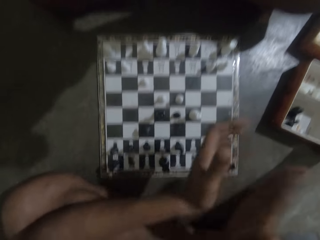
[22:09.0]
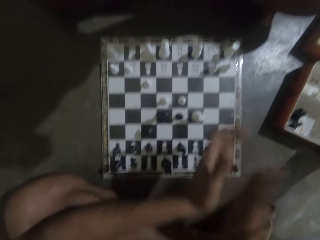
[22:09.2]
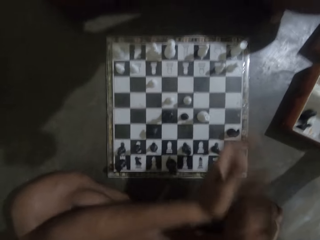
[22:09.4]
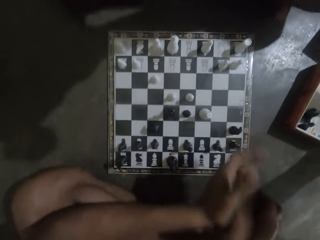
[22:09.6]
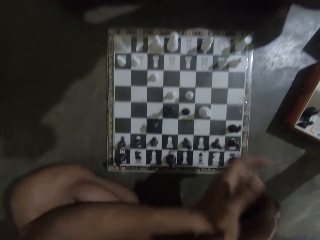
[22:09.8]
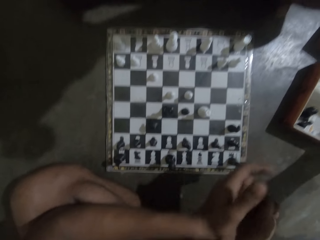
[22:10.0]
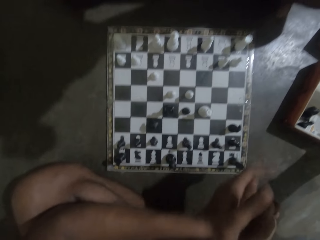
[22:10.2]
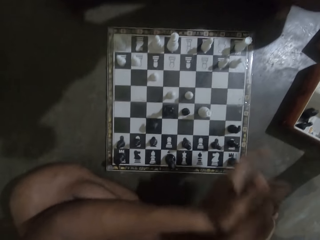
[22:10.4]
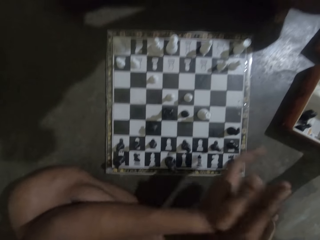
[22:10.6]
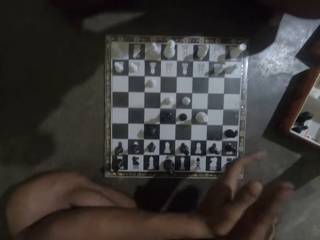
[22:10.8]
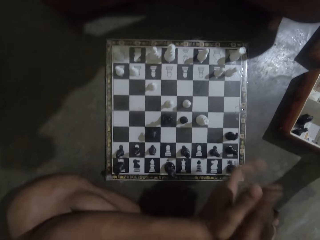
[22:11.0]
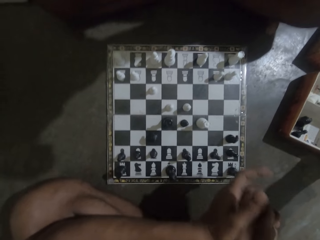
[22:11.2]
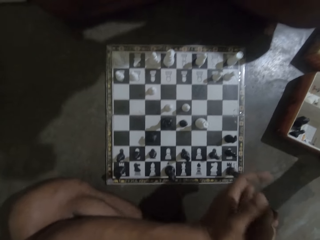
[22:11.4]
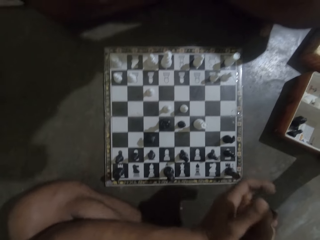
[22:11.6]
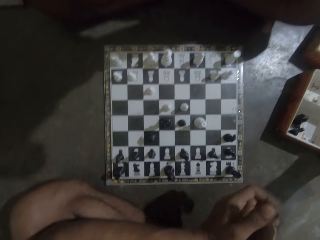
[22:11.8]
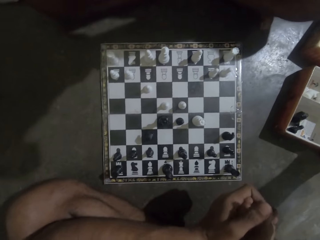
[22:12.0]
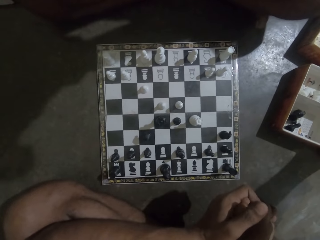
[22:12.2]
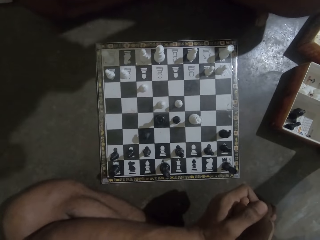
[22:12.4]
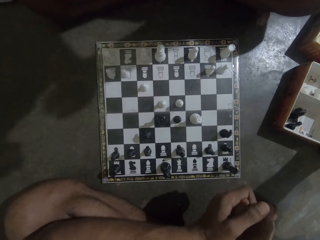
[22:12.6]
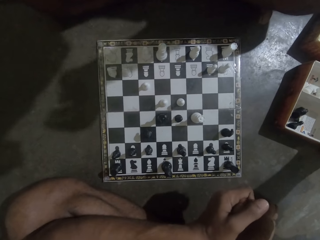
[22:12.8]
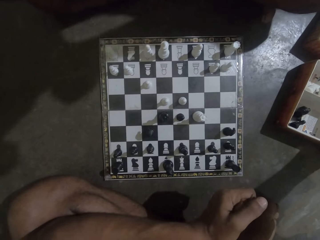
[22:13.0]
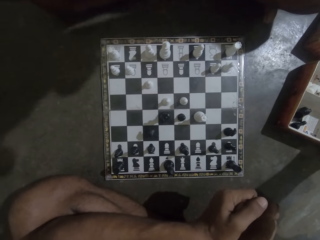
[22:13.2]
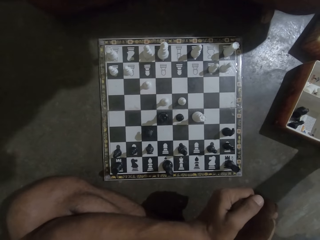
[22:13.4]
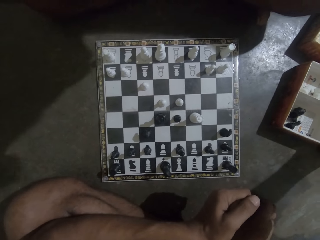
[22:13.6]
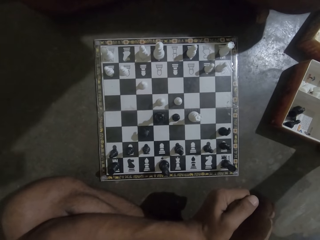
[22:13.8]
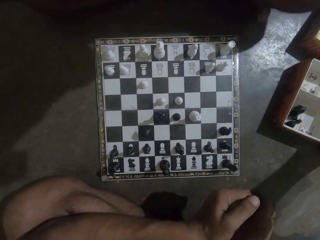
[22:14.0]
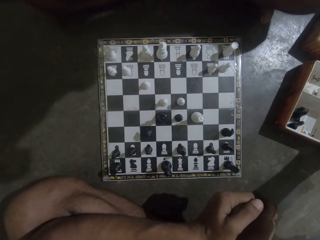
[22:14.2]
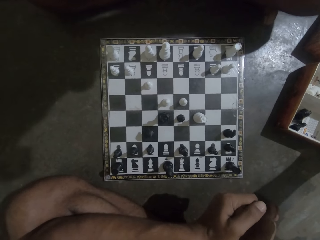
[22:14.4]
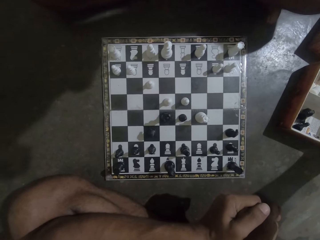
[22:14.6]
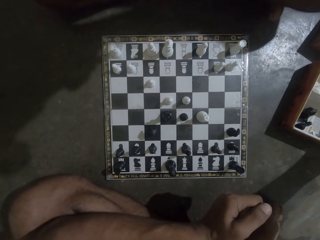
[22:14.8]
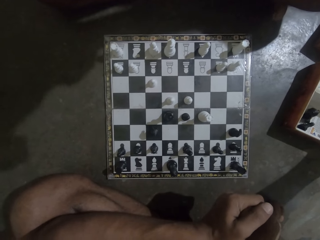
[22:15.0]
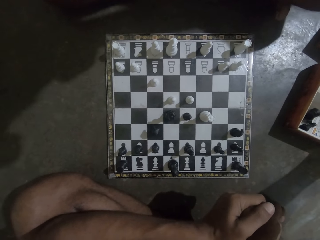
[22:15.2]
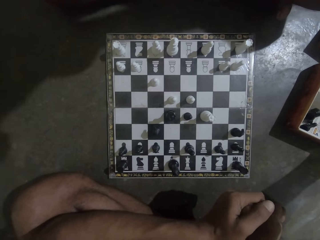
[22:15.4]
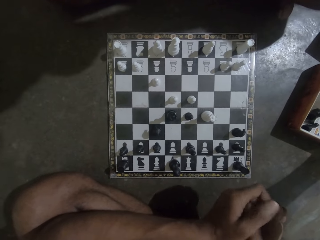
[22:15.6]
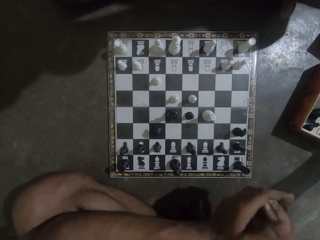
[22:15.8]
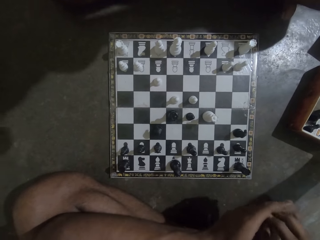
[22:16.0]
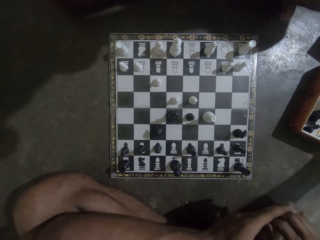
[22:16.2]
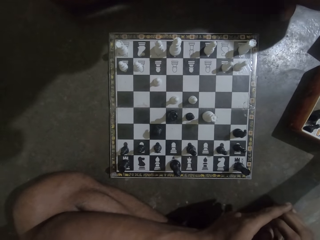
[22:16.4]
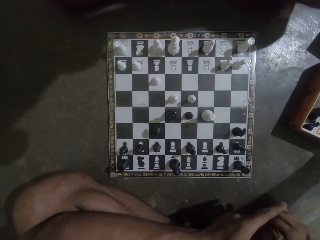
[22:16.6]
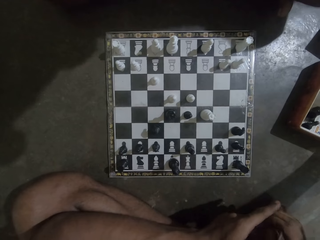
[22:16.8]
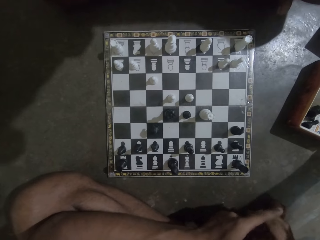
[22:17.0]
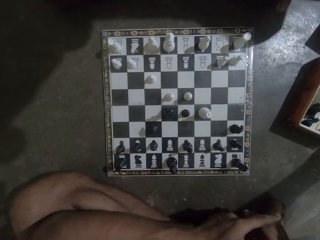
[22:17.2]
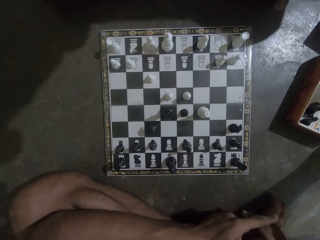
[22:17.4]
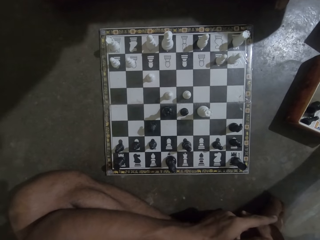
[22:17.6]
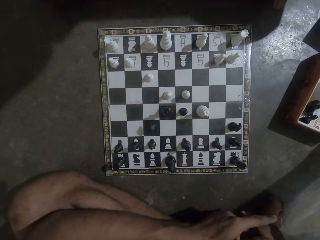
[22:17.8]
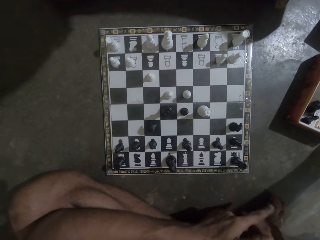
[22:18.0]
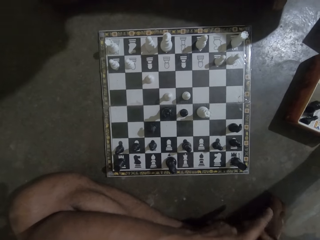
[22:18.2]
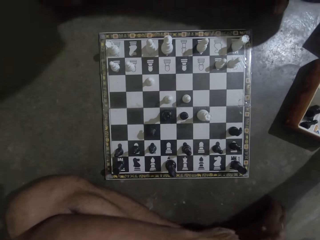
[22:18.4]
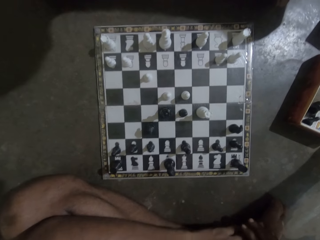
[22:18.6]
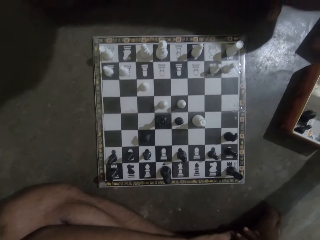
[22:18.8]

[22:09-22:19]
The camera wearer claps his hands. He stops clapping his hand. He stares at the chess.

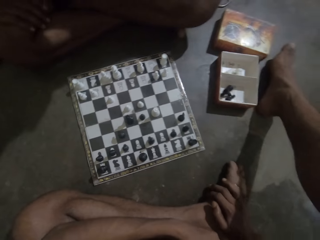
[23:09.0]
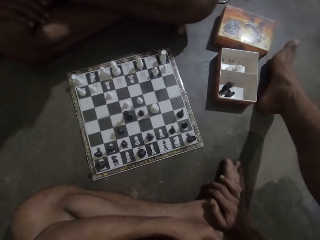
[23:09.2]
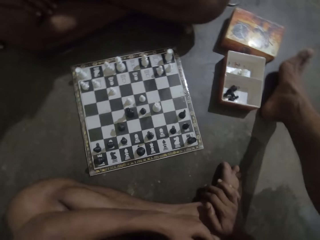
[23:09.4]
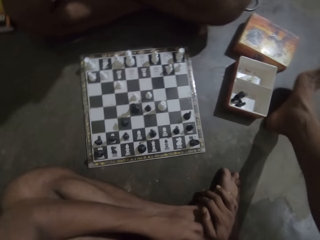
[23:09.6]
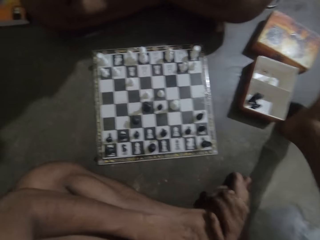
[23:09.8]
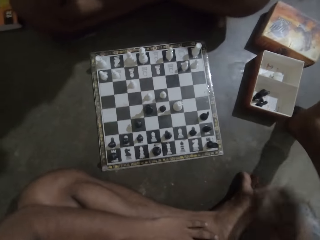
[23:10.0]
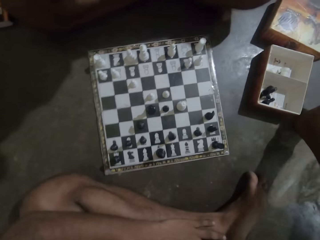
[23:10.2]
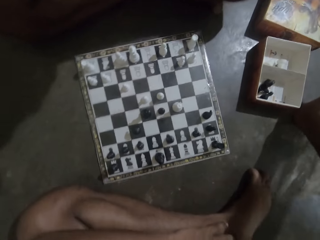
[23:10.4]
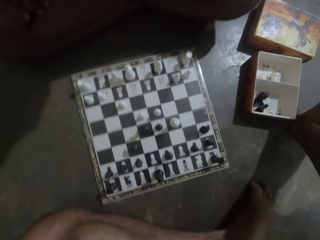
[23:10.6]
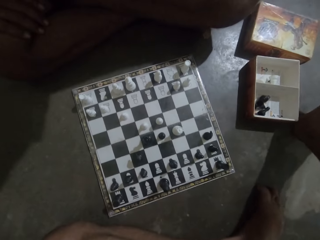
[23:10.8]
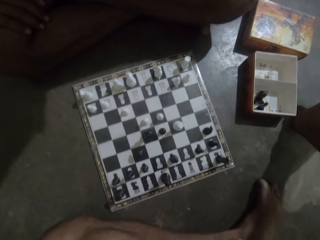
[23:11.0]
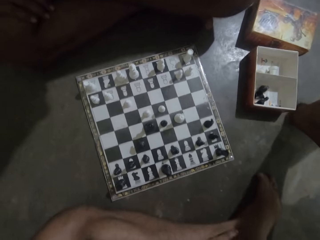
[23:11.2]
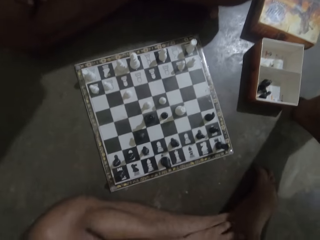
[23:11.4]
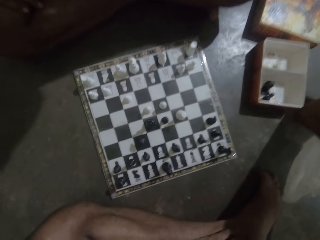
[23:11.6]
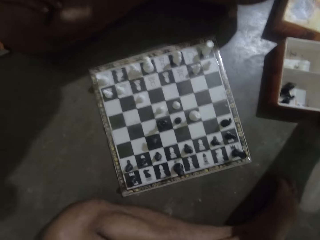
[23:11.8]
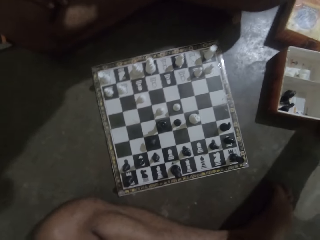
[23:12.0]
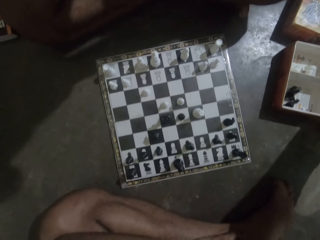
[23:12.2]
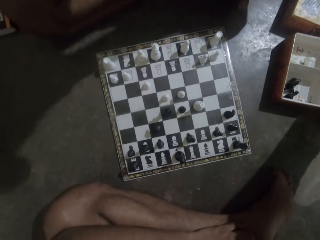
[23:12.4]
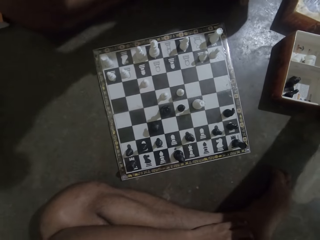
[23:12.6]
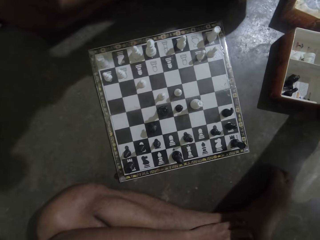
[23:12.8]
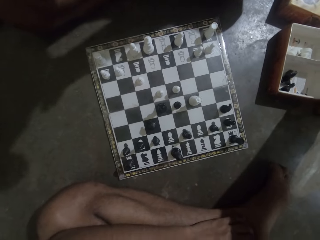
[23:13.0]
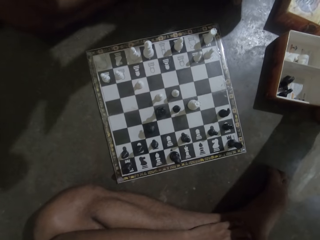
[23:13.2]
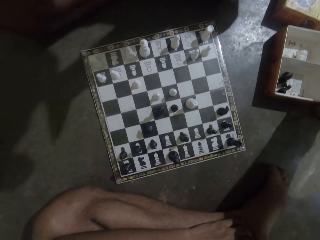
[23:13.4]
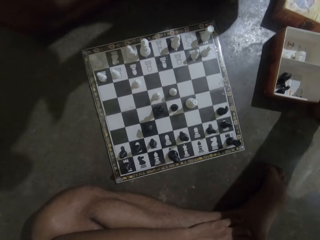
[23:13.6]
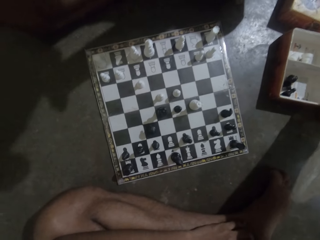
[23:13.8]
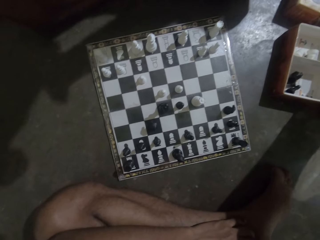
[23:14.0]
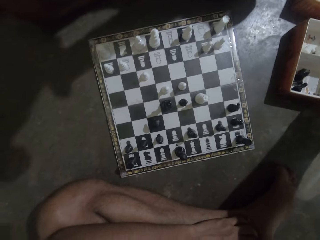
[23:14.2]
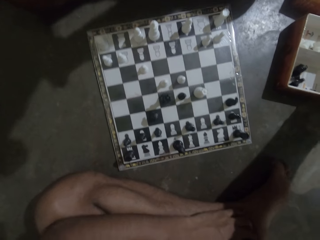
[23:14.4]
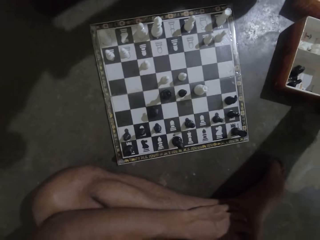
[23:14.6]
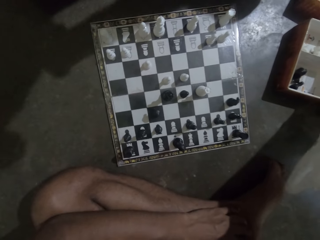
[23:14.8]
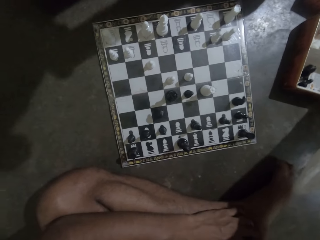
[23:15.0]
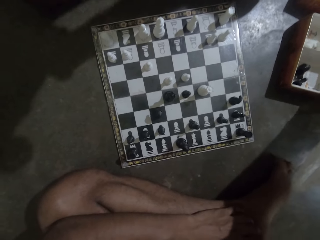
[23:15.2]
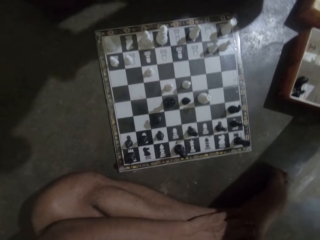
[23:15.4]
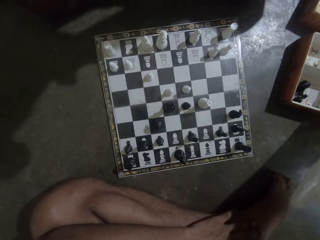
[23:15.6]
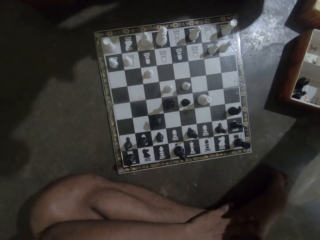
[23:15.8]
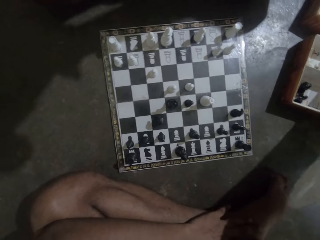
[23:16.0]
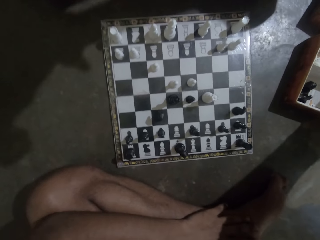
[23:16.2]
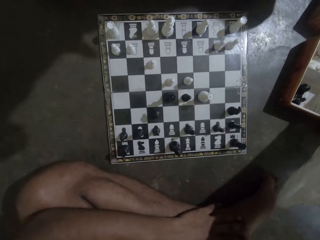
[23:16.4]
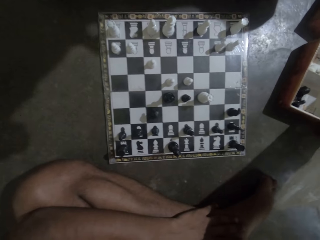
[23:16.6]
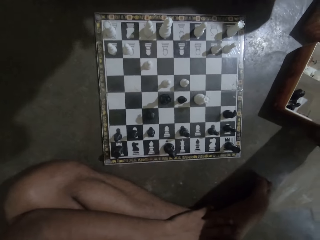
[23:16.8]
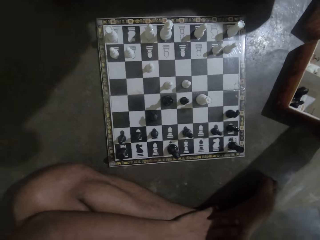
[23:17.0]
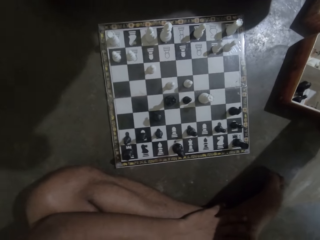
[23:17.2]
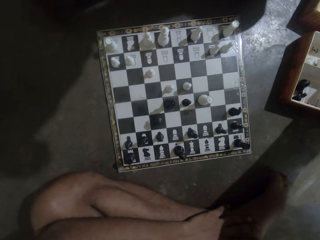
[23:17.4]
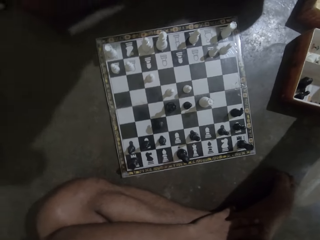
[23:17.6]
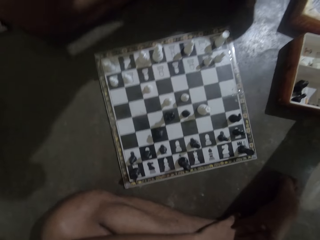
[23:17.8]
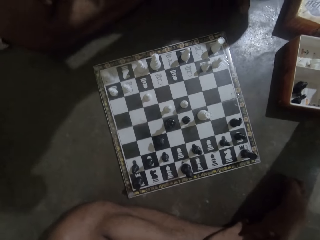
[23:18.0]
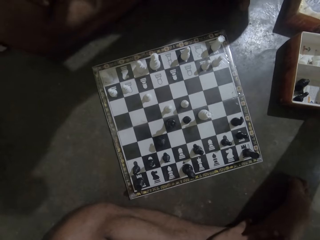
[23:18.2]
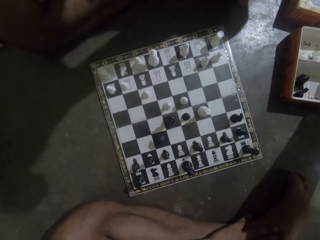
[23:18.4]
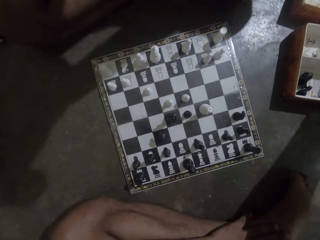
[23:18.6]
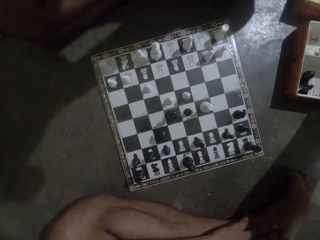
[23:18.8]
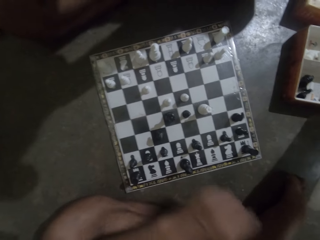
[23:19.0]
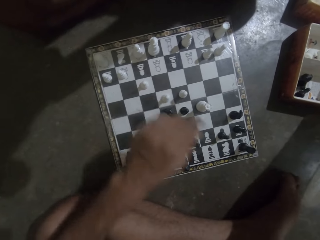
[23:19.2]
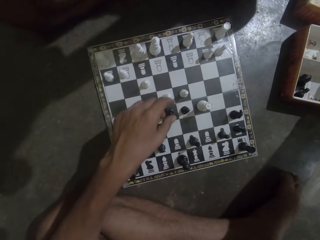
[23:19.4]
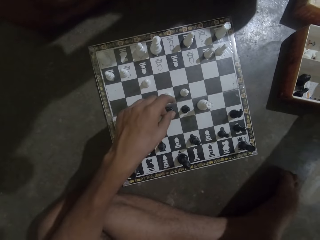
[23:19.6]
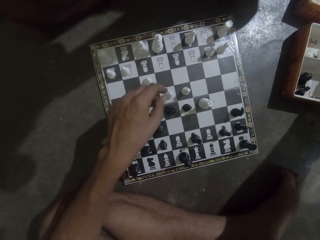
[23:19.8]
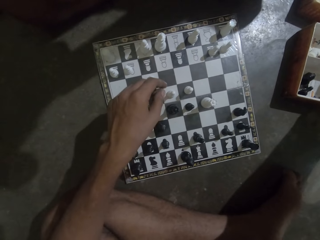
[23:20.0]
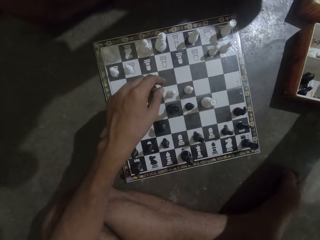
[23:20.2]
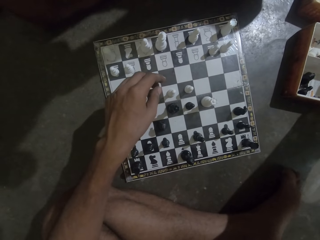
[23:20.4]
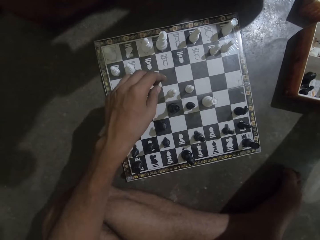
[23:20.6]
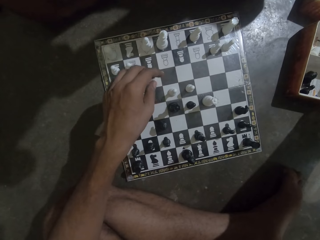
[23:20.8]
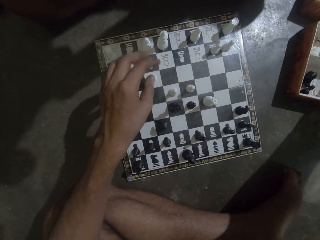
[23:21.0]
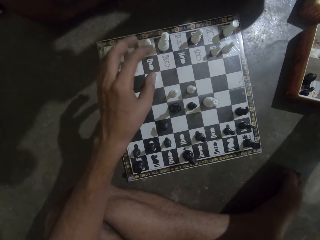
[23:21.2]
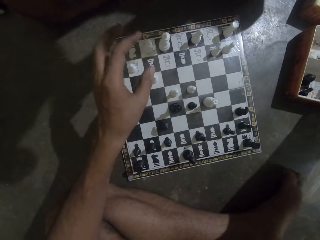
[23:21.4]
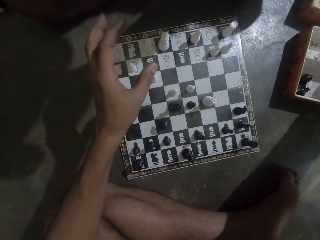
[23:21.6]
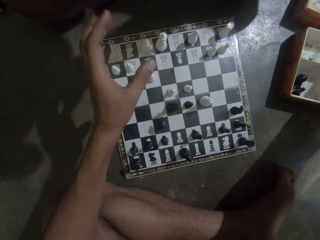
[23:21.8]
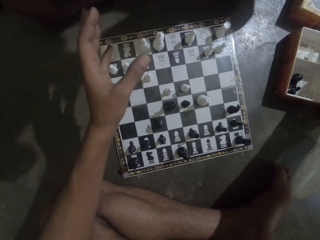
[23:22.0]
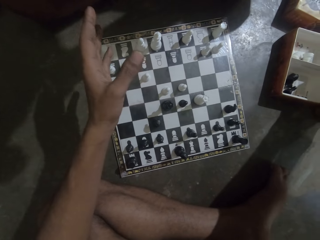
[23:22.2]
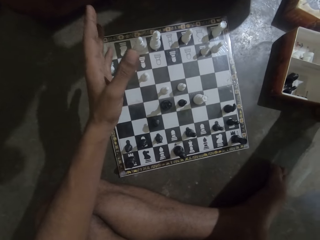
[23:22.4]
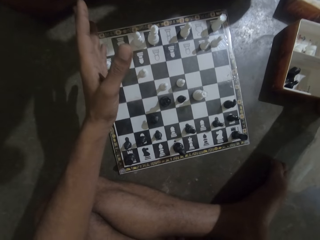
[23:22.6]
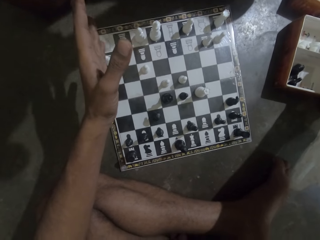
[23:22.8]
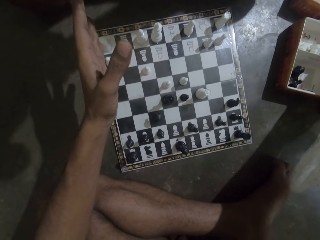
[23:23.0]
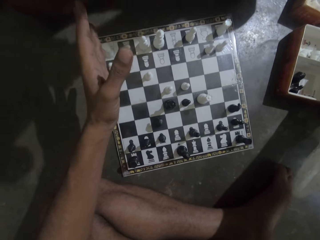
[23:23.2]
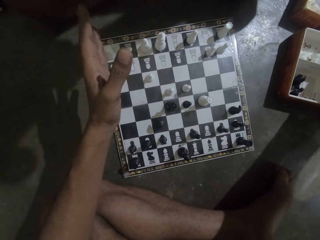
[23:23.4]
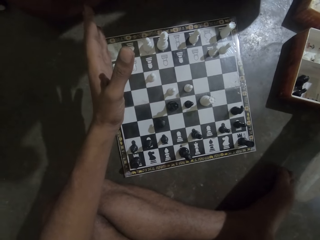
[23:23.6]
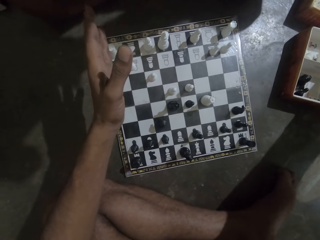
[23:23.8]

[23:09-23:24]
The camera wearer moves his leg. He looks at the chess board. He puts his hand over the chess board.
